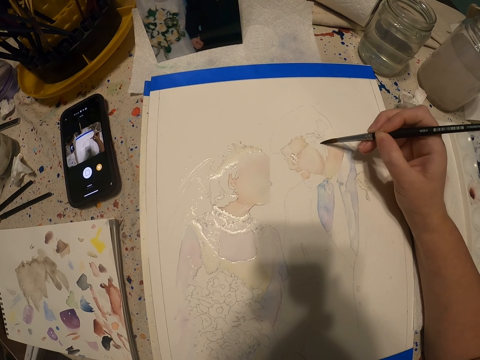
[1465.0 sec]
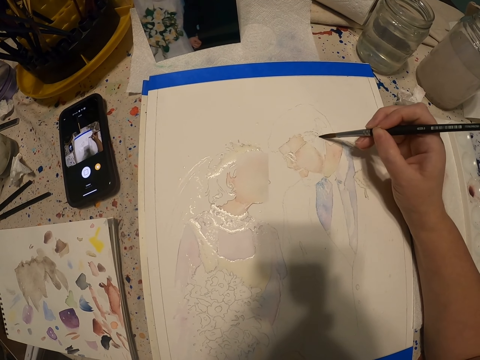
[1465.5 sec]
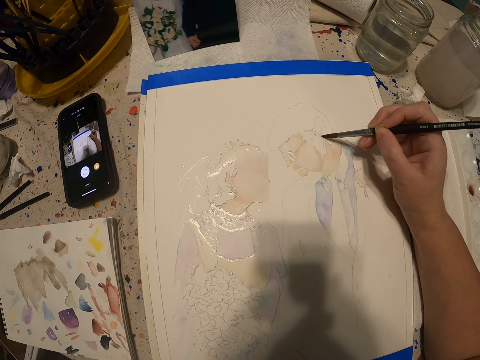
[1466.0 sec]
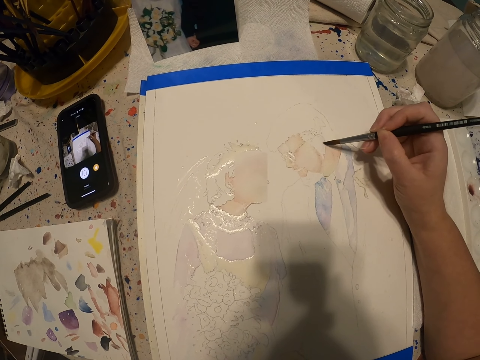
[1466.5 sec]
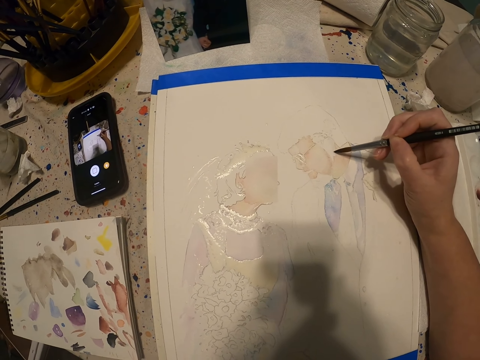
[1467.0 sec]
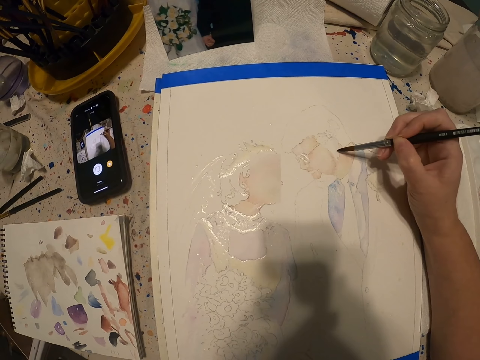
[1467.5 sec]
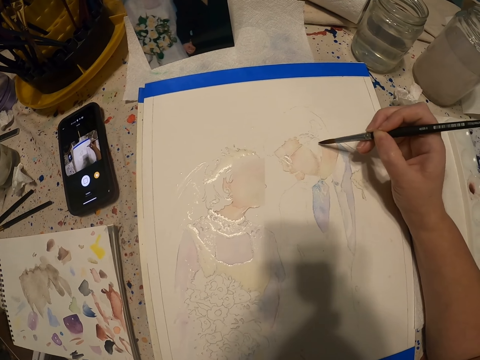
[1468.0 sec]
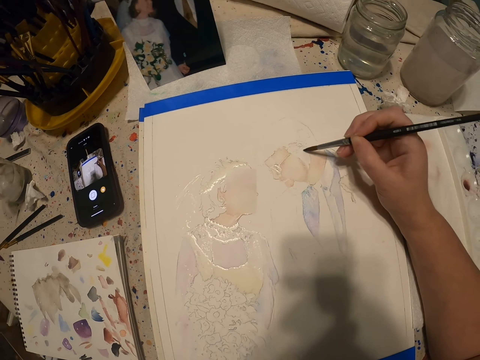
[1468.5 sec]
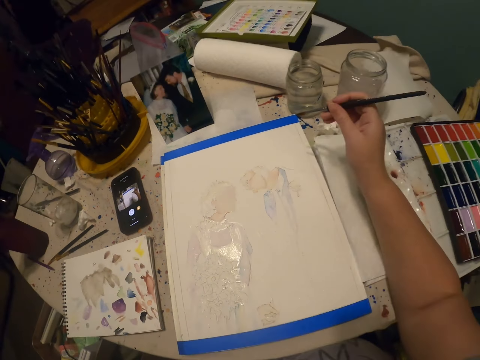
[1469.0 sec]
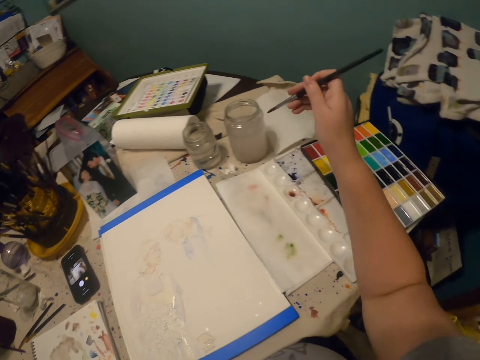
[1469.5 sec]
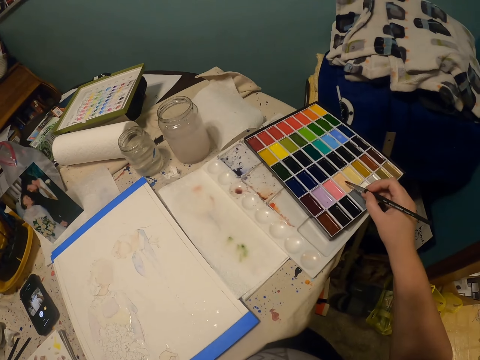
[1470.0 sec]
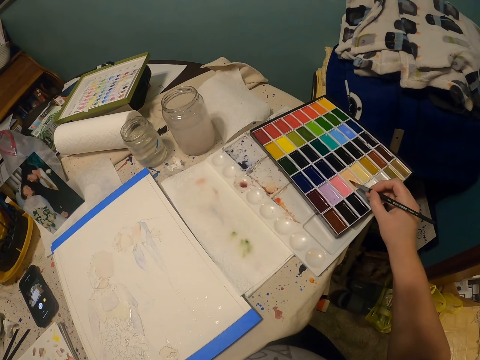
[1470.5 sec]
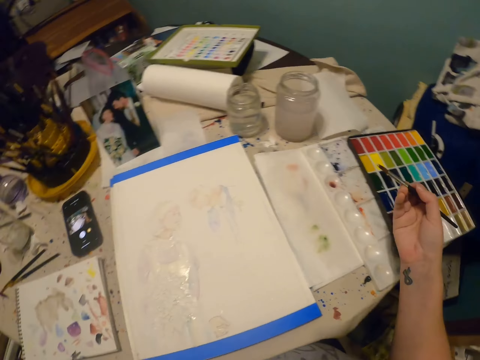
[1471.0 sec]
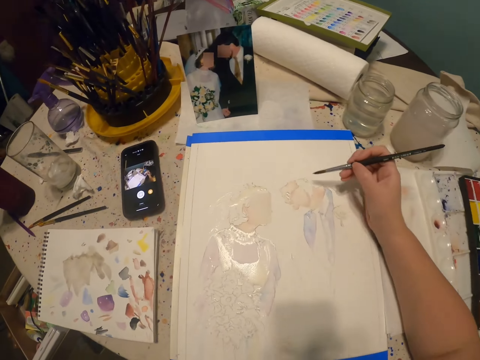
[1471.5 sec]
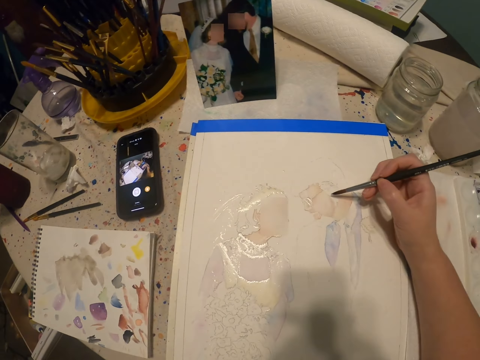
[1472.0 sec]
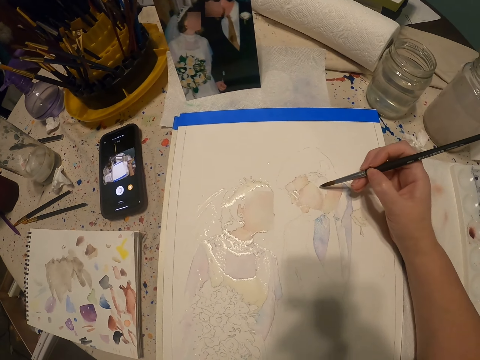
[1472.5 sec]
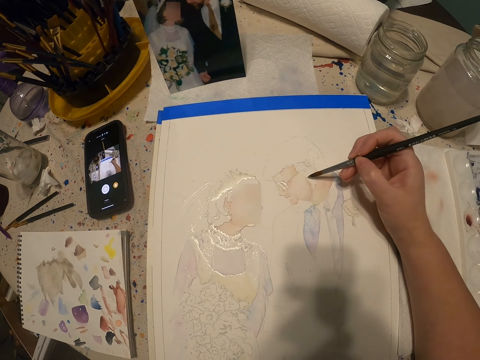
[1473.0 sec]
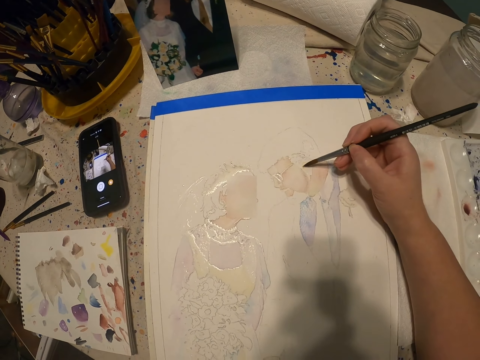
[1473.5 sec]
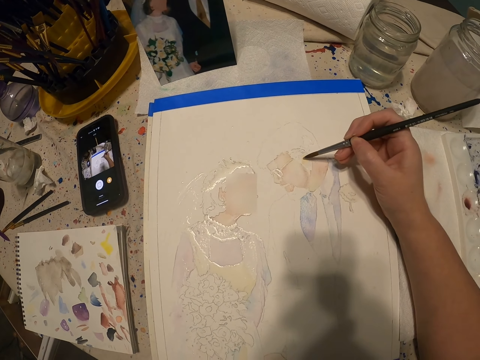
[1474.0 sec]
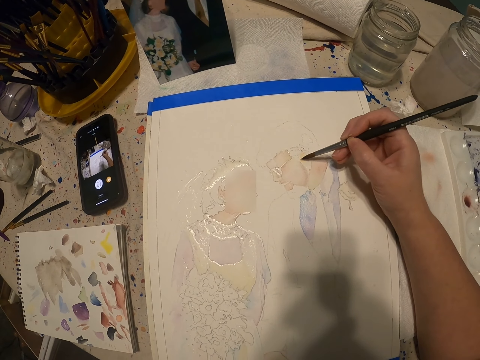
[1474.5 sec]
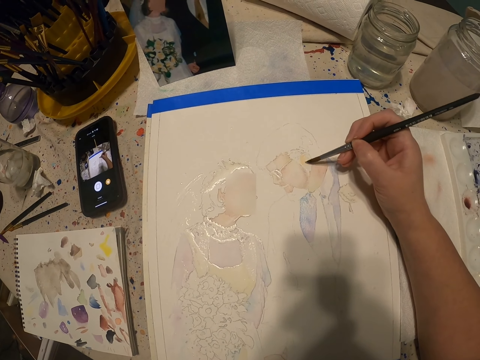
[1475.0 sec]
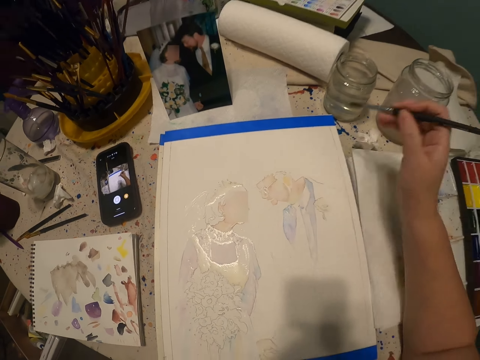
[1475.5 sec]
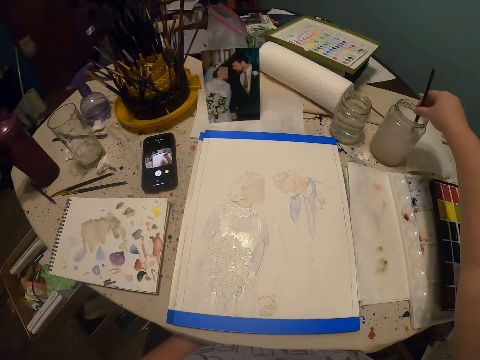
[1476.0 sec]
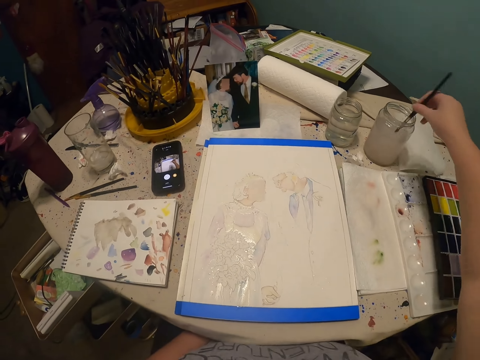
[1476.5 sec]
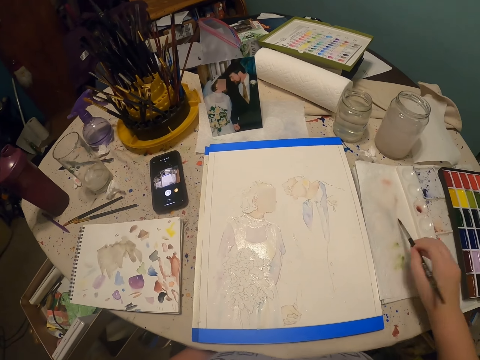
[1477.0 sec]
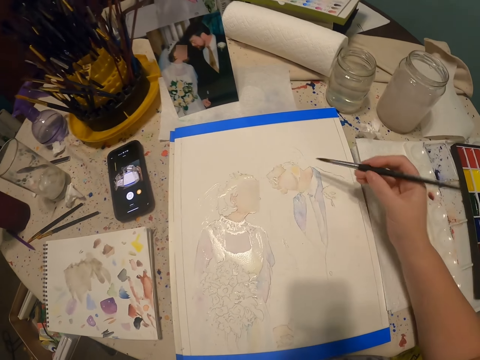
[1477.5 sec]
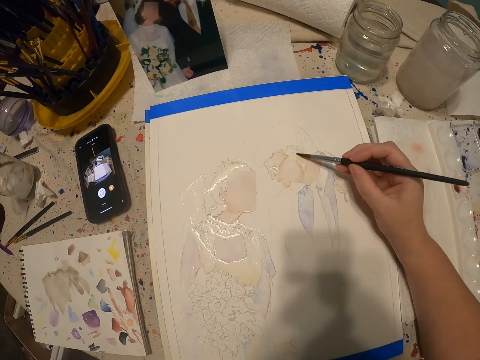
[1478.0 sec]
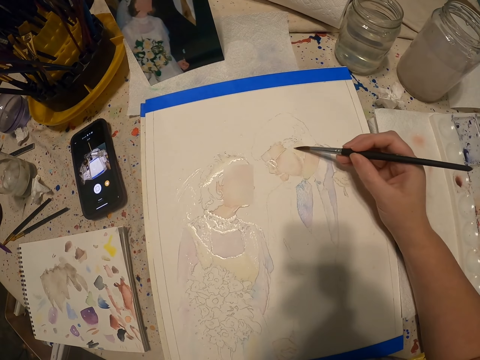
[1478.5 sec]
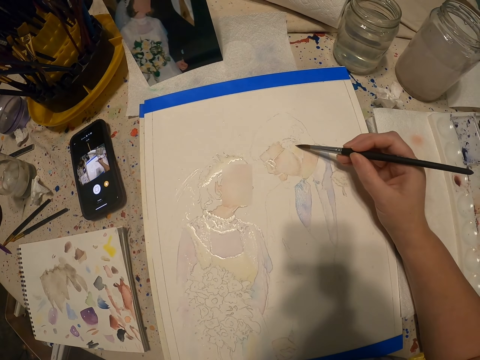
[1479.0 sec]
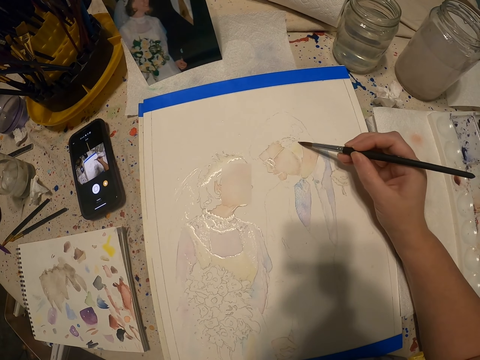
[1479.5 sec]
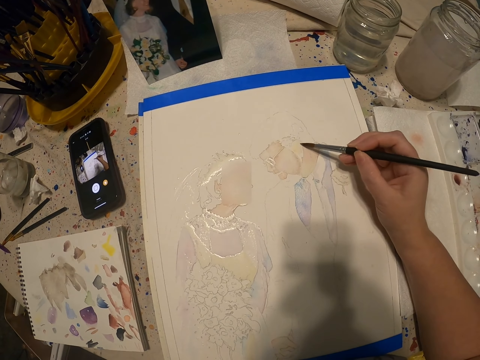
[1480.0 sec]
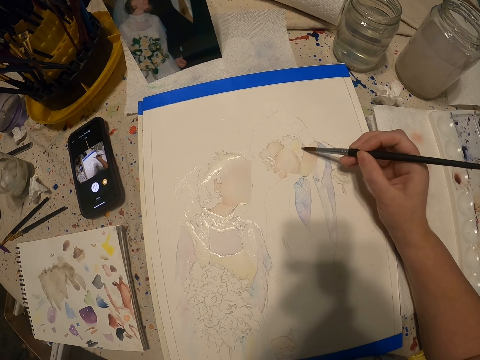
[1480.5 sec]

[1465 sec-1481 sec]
The camera wearer dips the paintbrush in the water. They dip the paintbrush in the colour box. They rub the paintbrush in paint. They paint the sketch on a paper. They dip the paintbrush in the water. They wipe the paintbrush. They paint the sketch.

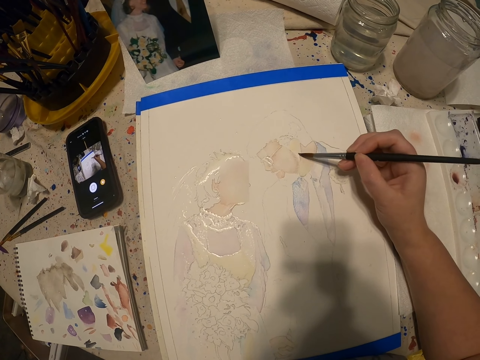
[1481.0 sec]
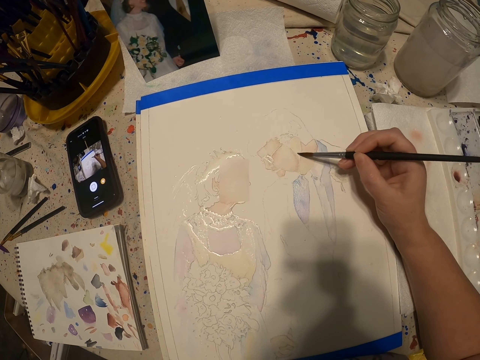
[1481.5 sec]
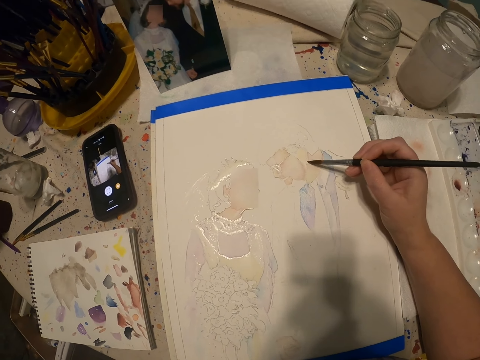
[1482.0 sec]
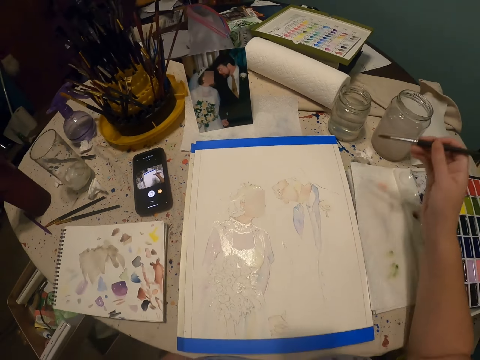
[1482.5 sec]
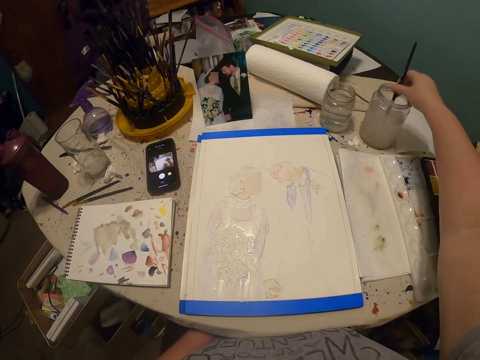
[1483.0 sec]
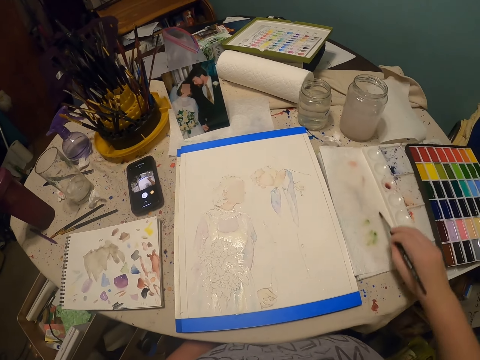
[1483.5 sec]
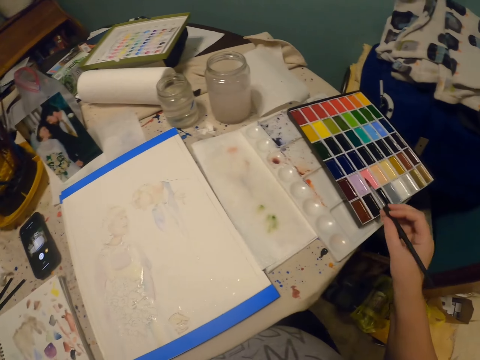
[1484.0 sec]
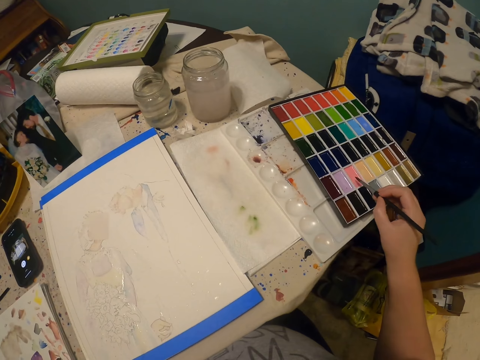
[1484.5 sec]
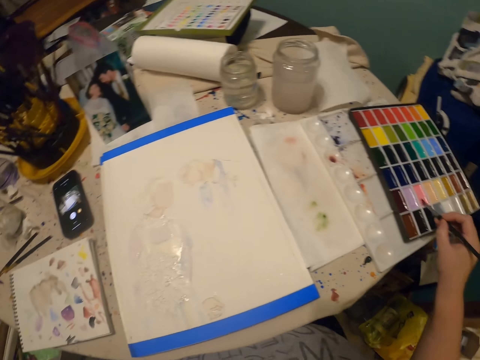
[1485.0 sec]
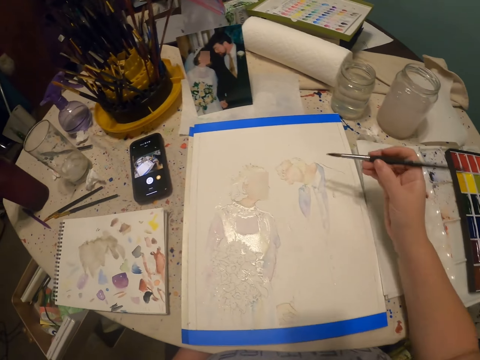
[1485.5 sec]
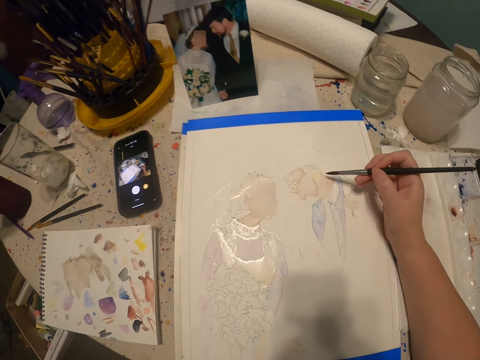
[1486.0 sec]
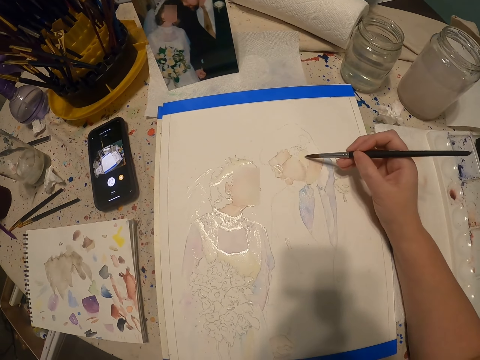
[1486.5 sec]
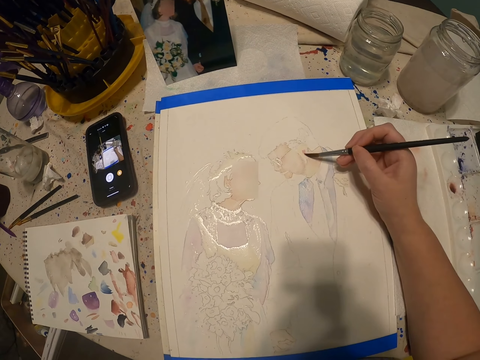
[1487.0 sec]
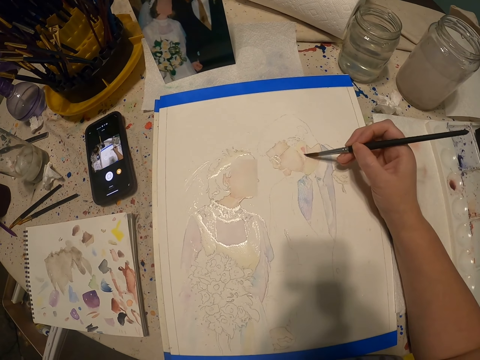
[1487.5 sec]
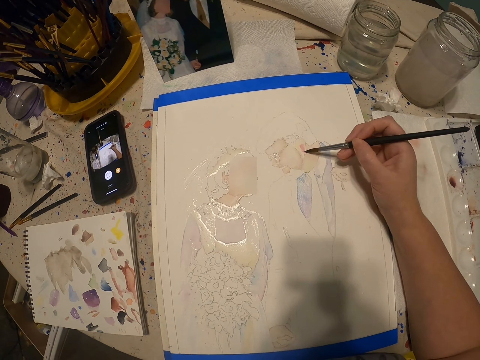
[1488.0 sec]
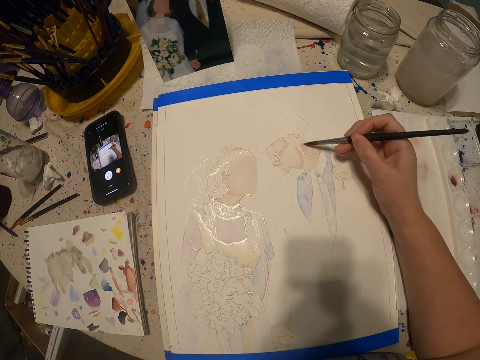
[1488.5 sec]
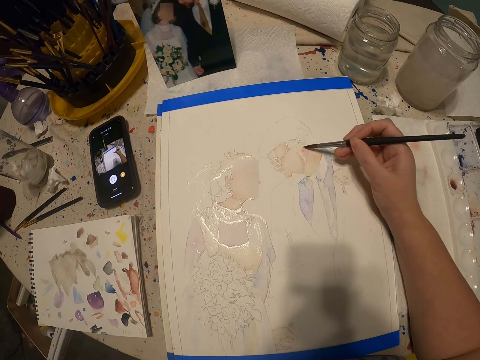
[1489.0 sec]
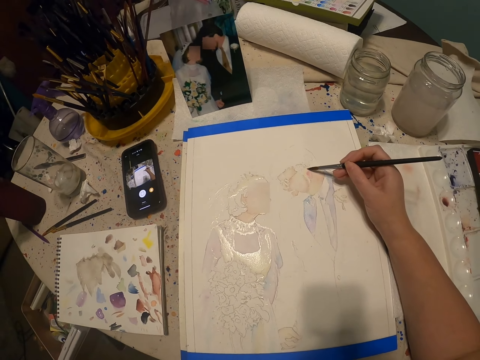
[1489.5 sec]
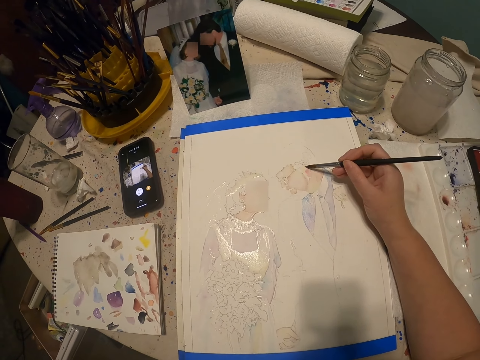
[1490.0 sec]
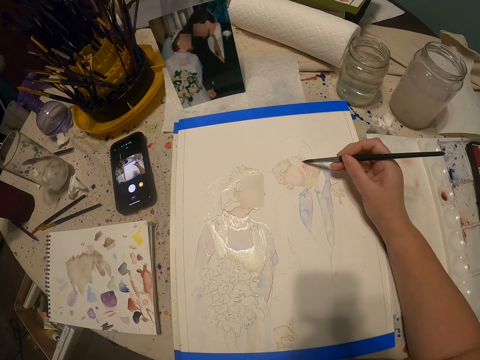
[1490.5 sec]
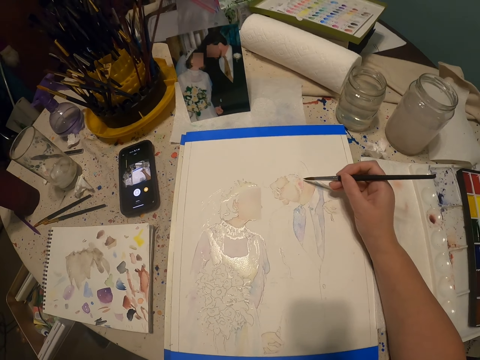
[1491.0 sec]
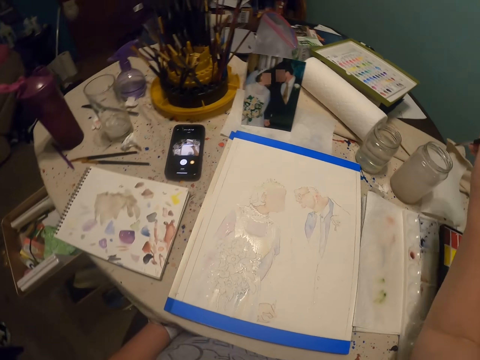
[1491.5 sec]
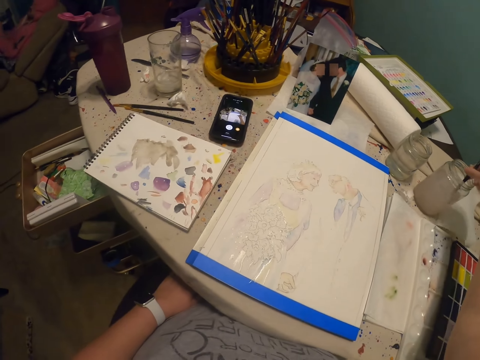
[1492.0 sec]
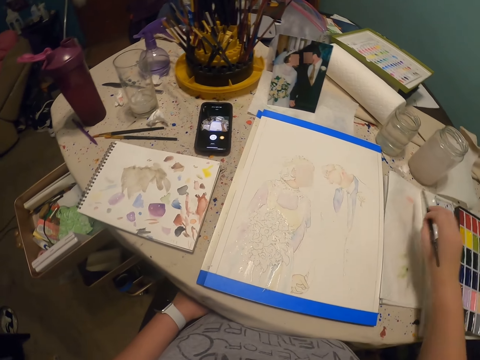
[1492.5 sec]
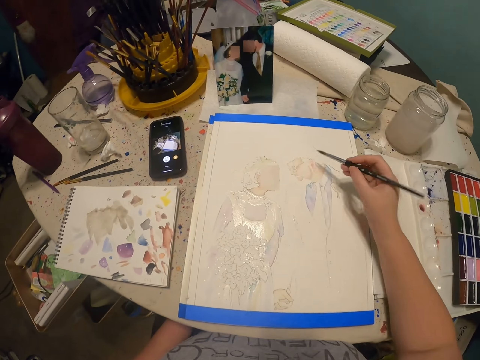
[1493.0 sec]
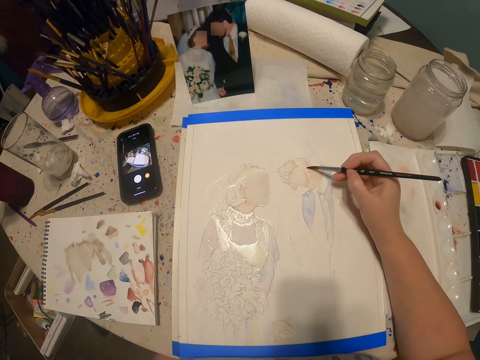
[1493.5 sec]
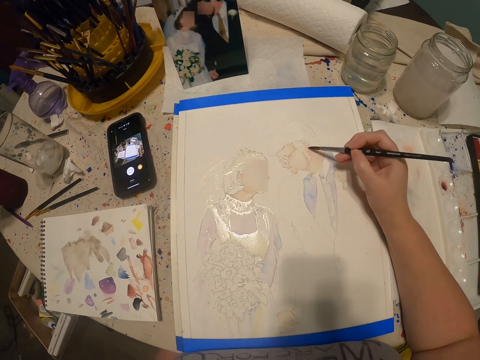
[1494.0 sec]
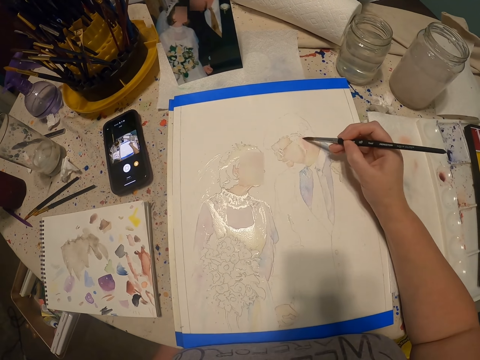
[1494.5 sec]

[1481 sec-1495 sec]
The camera wearer dips the paintbrush in the water. They wipe the paintbrush. They dip the paintbrush in the colour box. They rub the paintbrush in paint. They paint the sketch on a paper. They dip the paintbrush in the water. They wipe the paintbrush. They paint the sketch.
